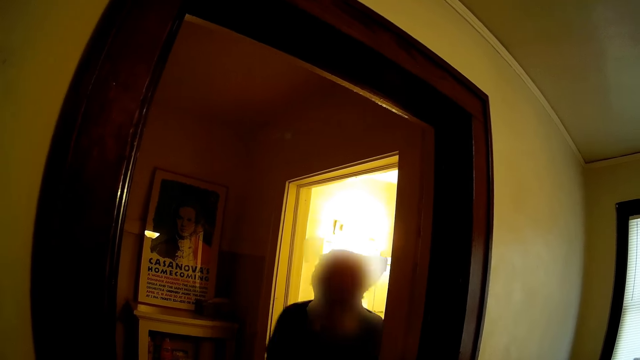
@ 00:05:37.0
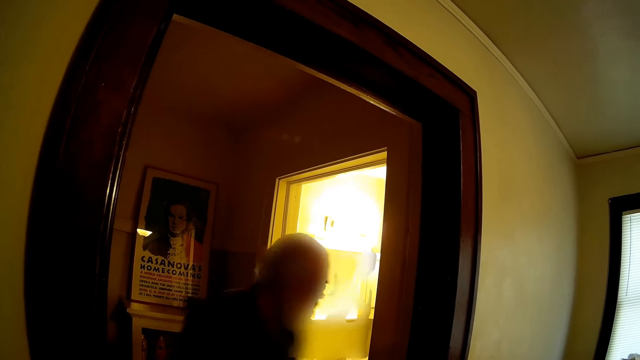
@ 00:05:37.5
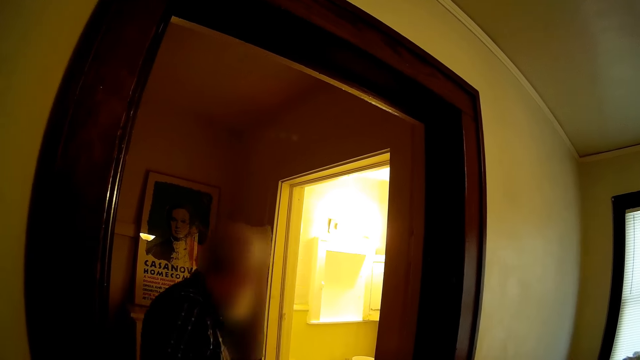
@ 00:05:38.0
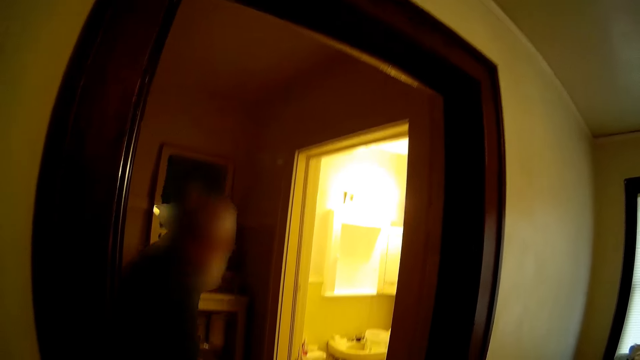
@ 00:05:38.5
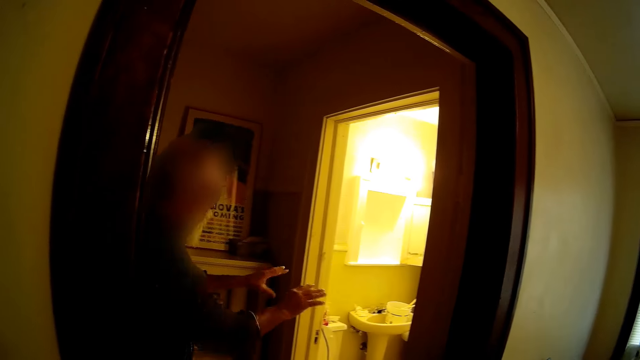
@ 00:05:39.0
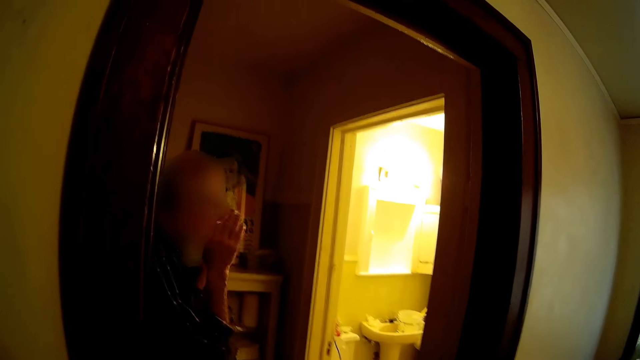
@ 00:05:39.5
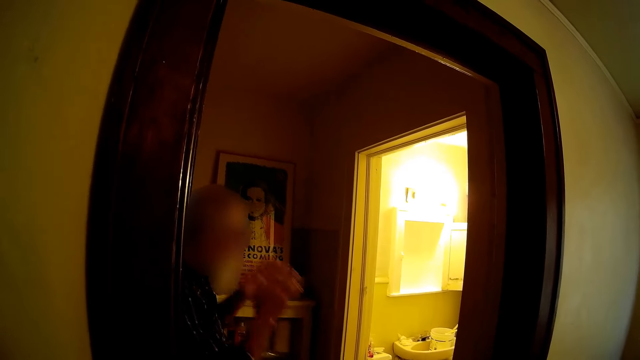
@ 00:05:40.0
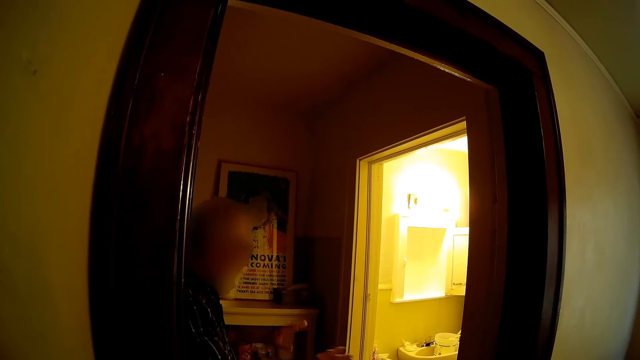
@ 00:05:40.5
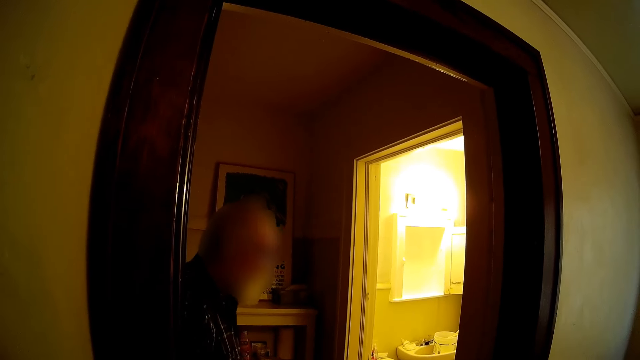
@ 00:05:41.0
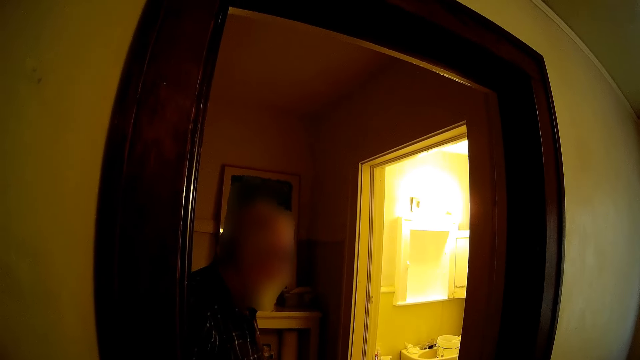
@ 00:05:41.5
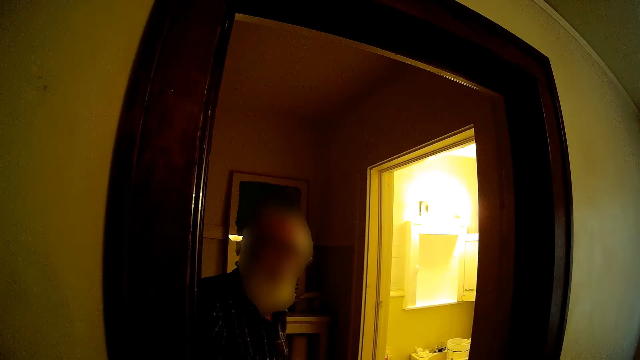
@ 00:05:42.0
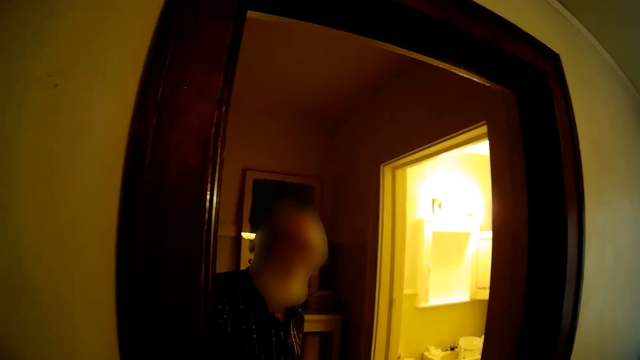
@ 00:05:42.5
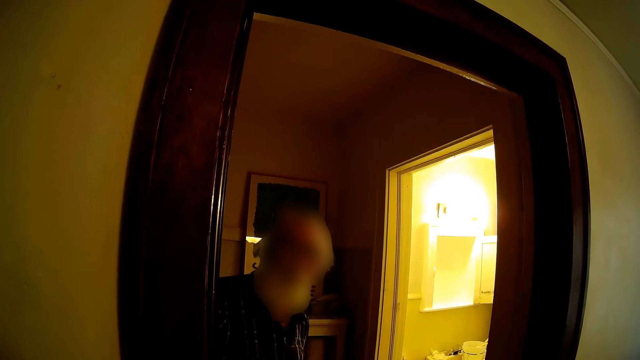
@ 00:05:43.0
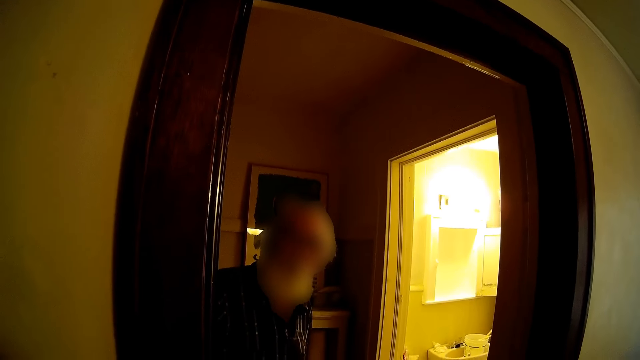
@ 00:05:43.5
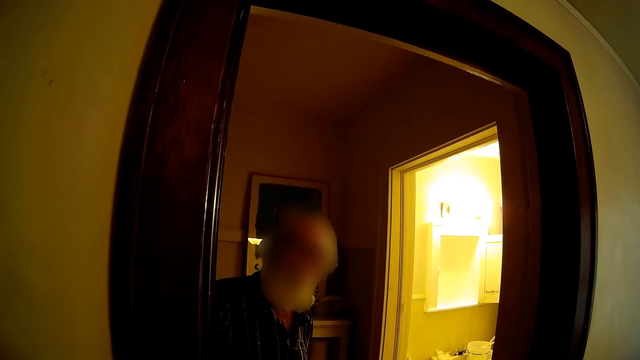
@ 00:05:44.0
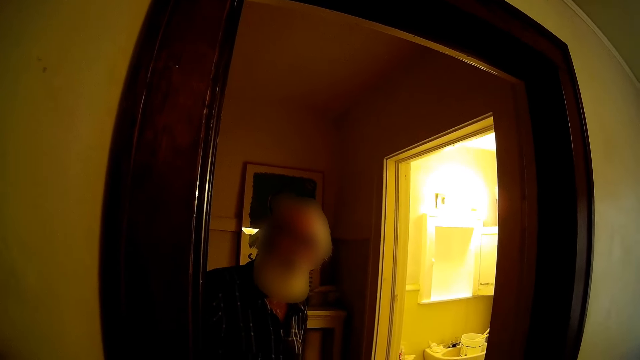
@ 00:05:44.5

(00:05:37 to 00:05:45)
The camera wearer dialogues with a man. The man talks to the camera wearer.

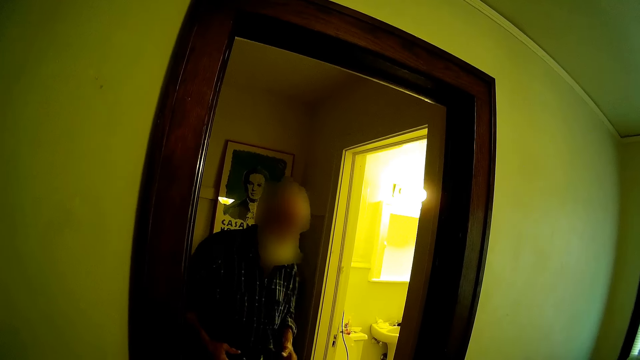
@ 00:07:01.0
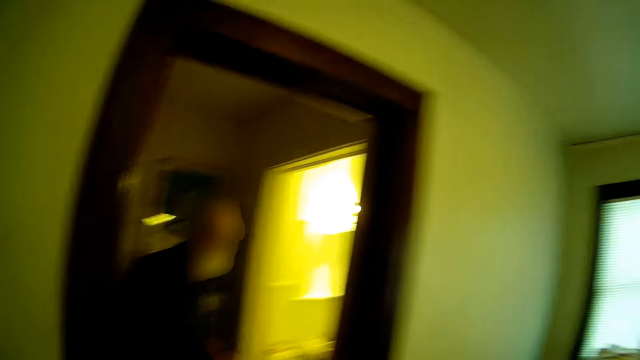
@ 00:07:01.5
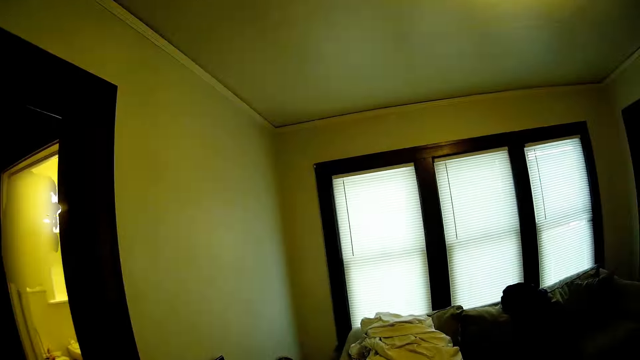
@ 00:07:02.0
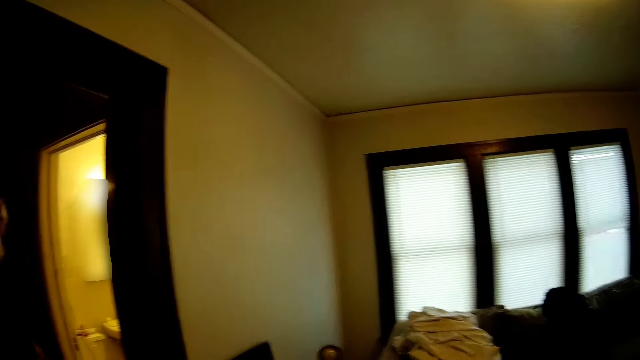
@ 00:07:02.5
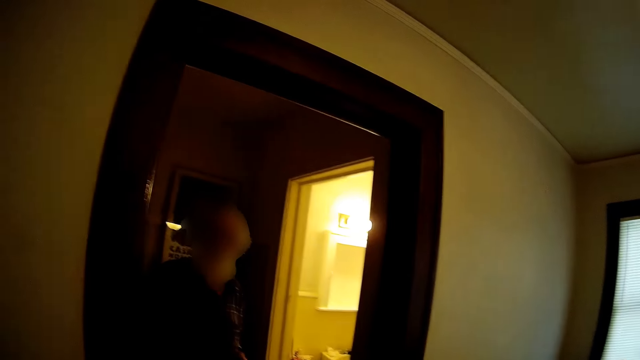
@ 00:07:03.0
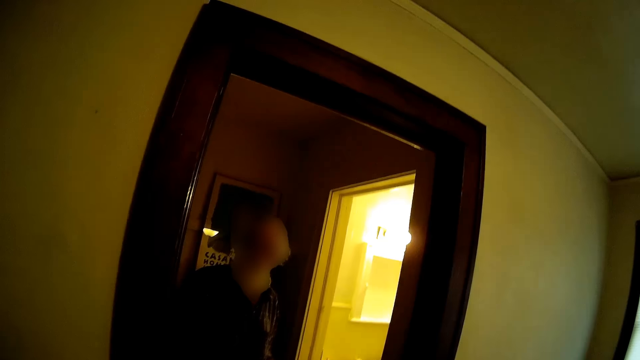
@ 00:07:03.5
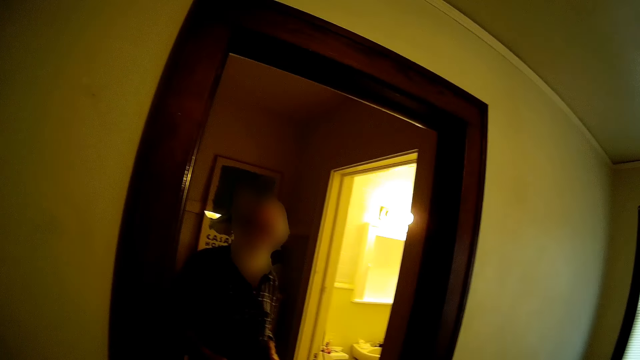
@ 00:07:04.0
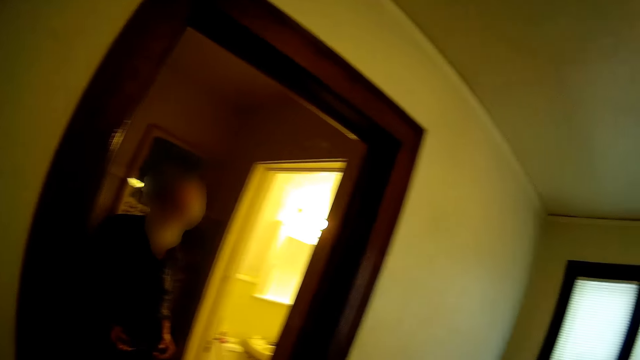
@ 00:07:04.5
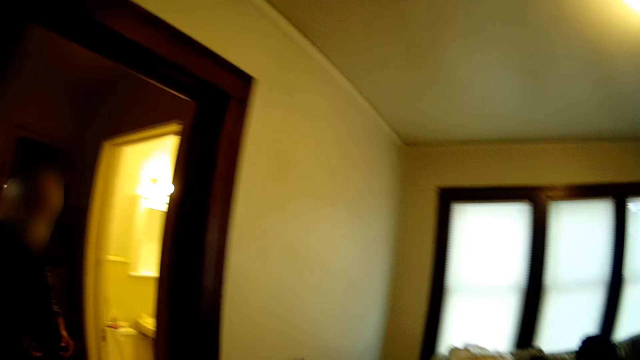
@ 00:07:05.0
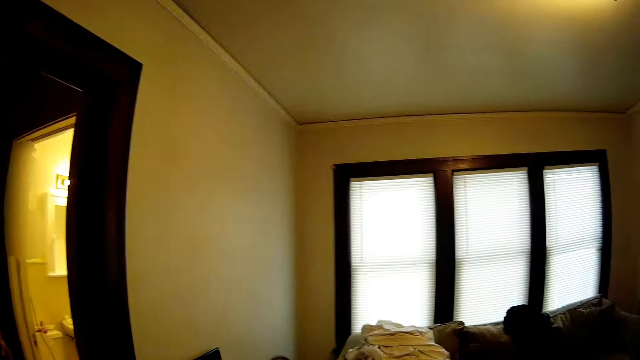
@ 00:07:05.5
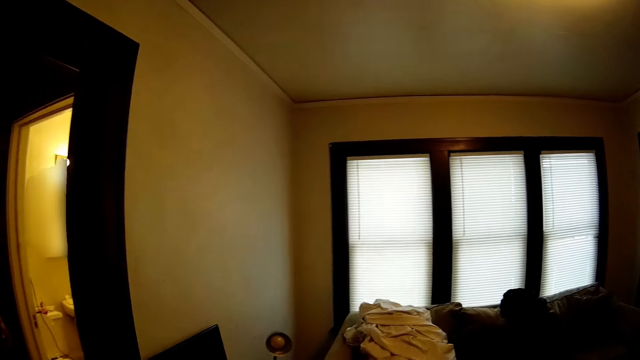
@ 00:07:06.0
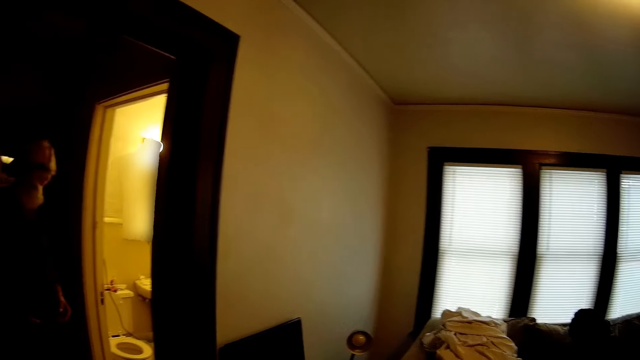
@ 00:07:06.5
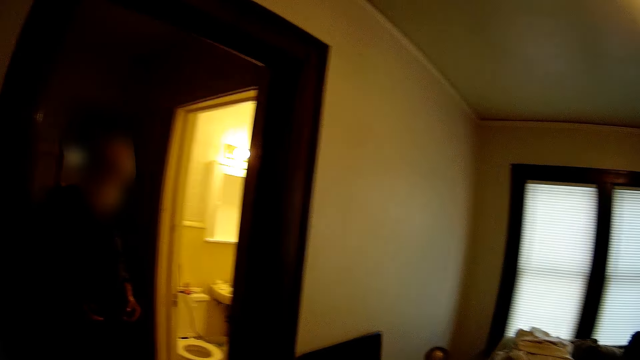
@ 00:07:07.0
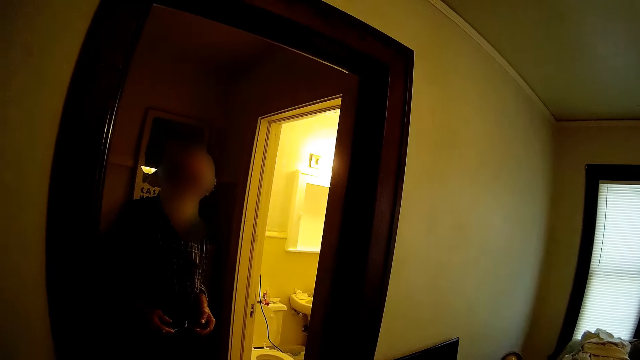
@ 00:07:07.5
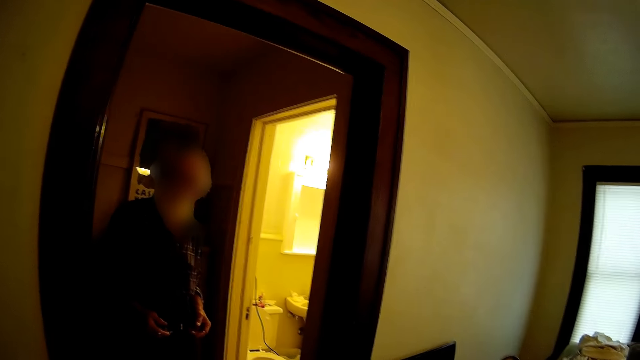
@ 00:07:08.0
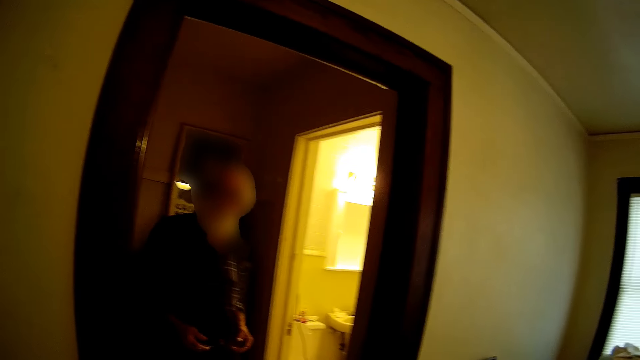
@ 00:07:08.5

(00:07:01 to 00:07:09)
The camera wearer looks around the house. They dialogue with a person.

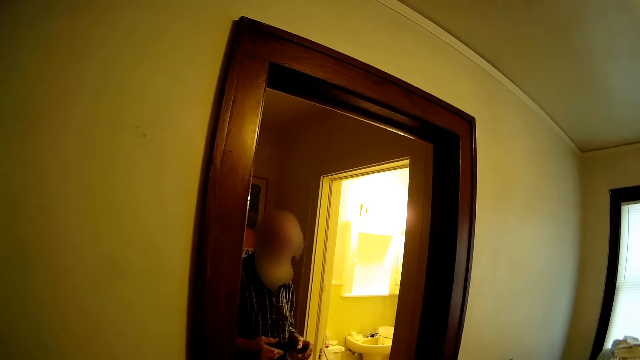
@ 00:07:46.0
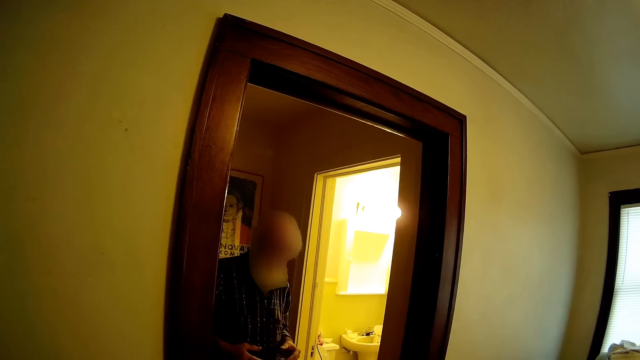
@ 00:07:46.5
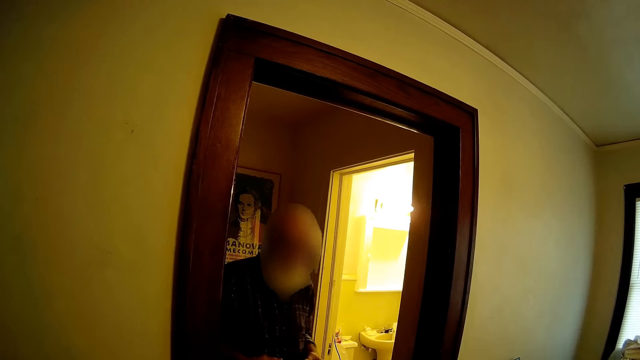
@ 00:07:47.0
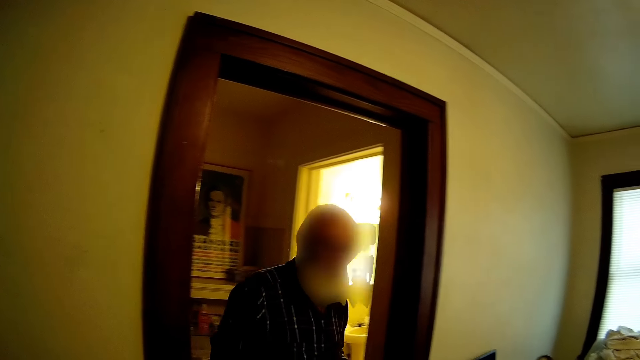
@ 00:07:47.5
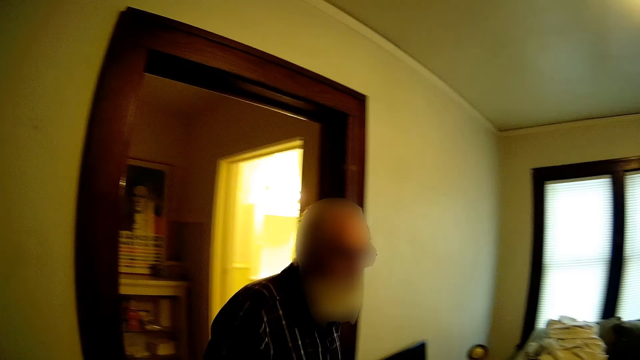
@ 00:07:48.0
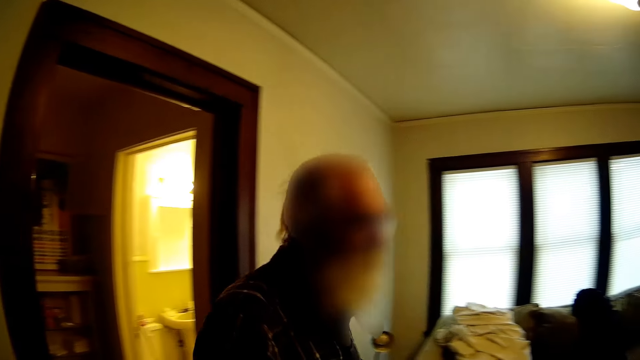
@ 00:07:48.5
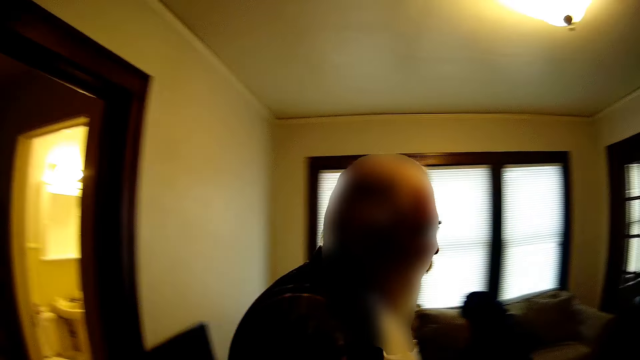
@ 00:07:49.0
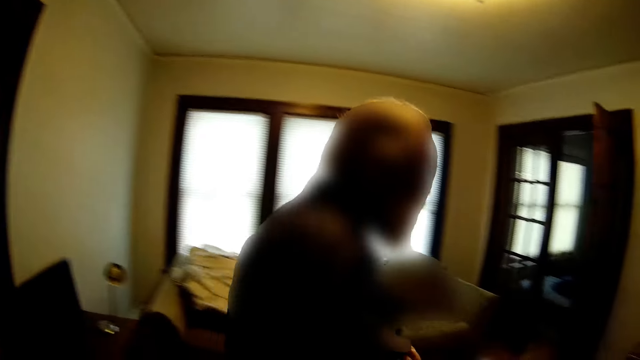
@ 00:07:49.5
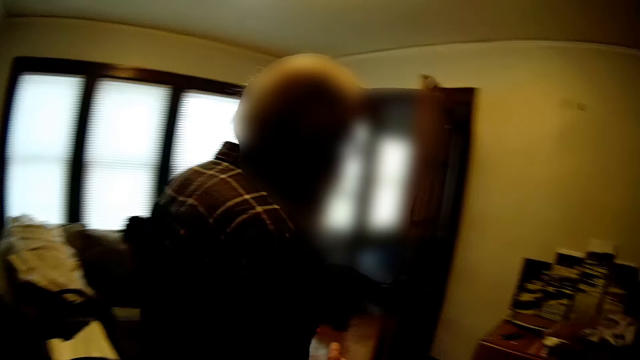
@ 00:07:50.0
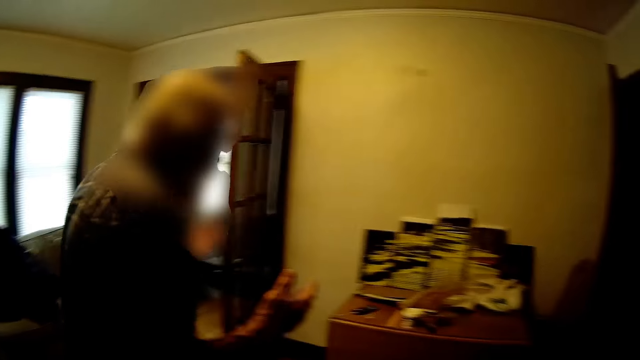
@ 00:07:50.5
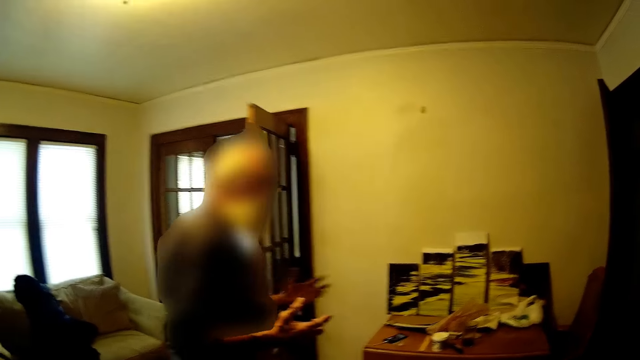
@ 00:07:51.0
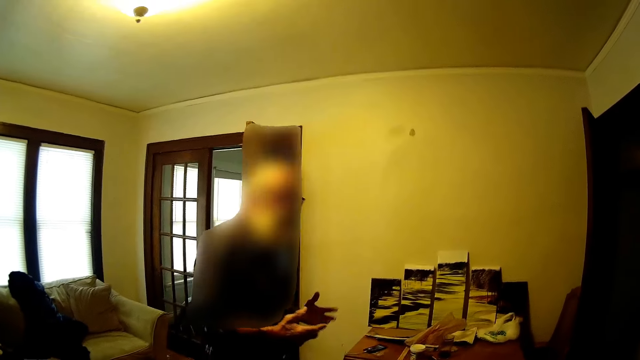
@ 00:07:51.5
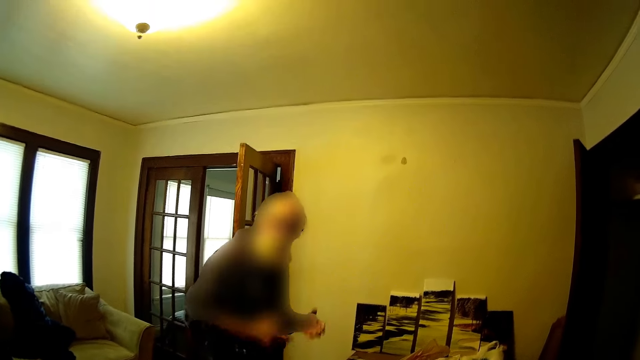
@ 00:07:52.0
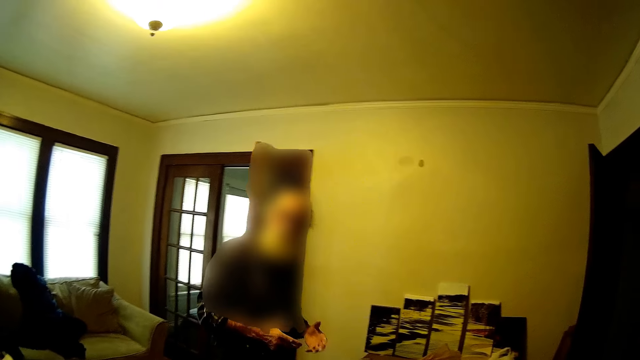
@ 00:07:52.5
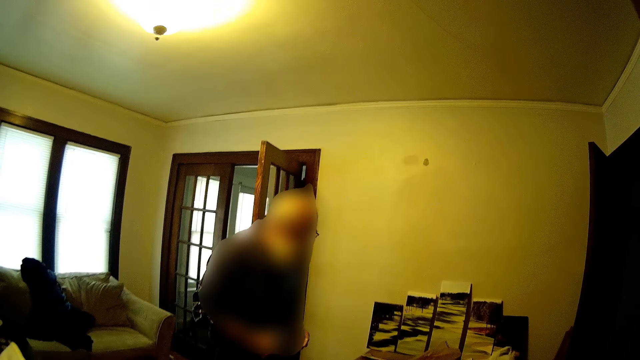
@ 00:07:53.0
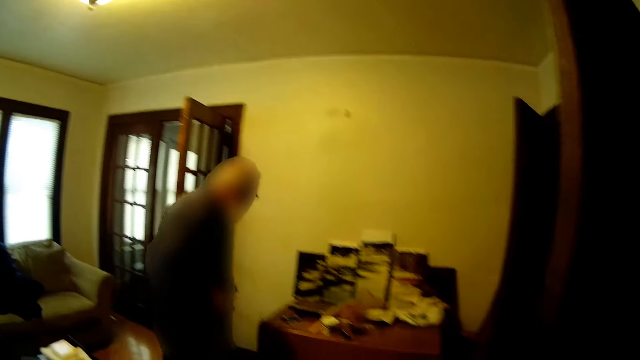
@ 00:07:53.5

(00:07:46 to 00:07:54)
A man walks in the room. The man talks to the camera wearer. The camera wearer dialogues with the man.
